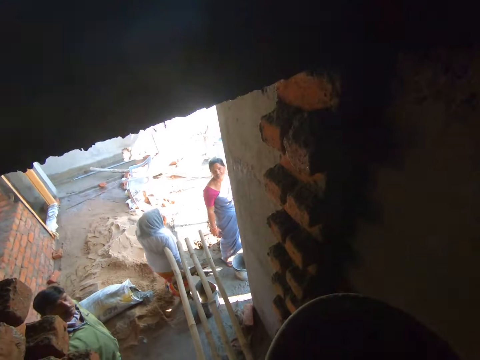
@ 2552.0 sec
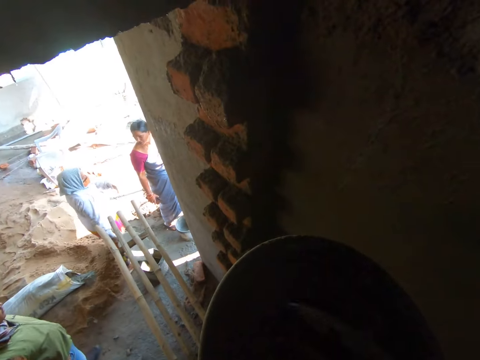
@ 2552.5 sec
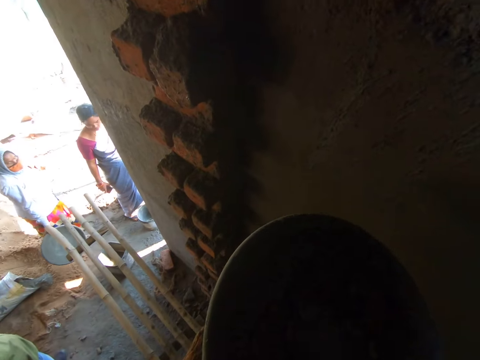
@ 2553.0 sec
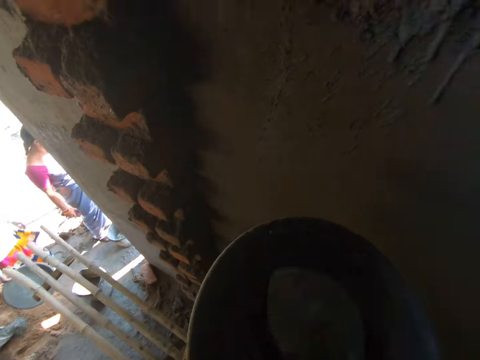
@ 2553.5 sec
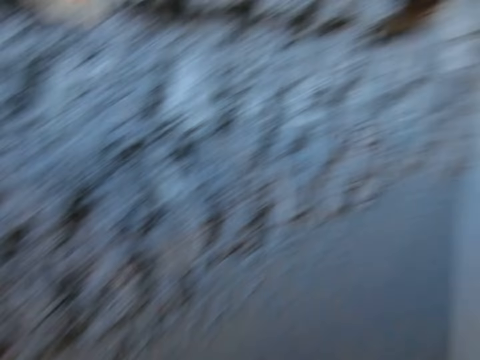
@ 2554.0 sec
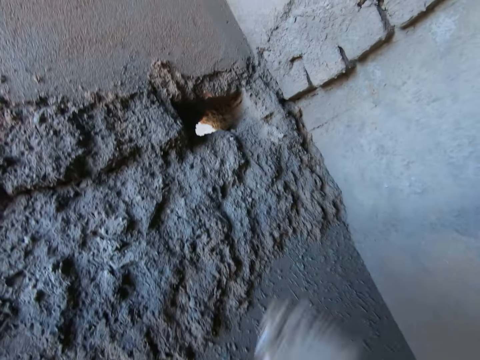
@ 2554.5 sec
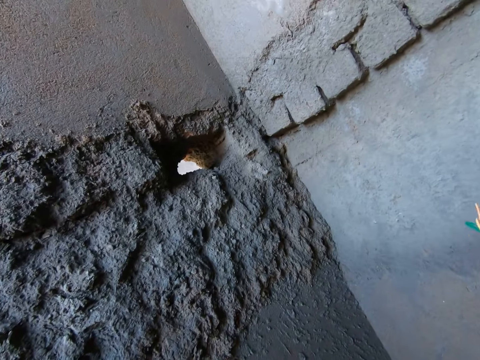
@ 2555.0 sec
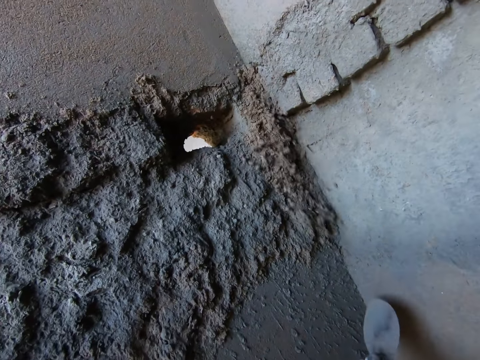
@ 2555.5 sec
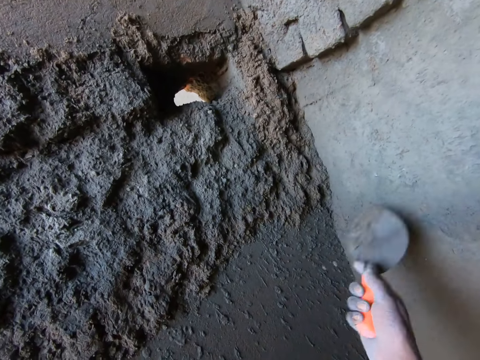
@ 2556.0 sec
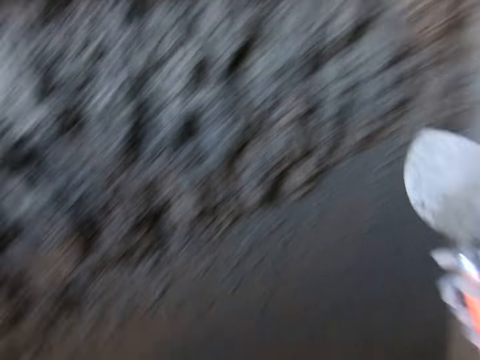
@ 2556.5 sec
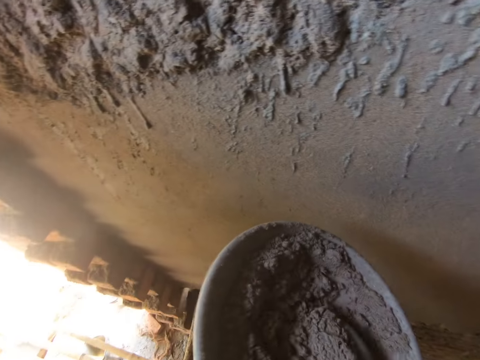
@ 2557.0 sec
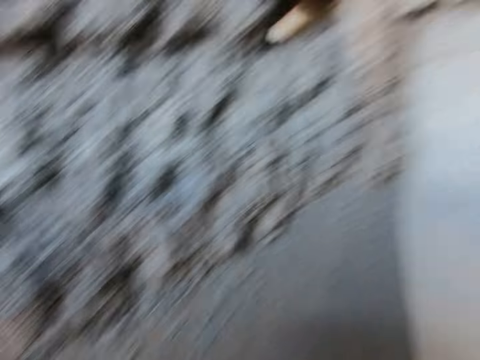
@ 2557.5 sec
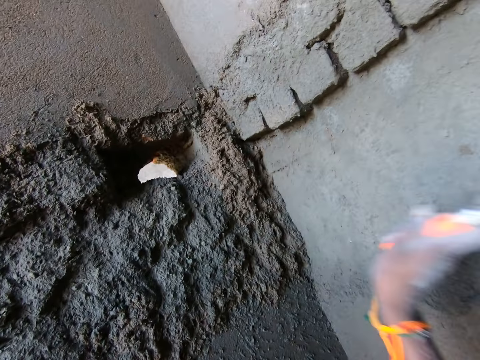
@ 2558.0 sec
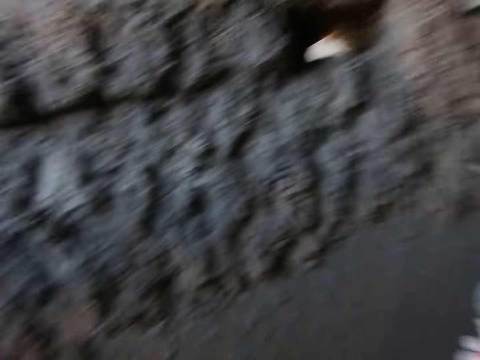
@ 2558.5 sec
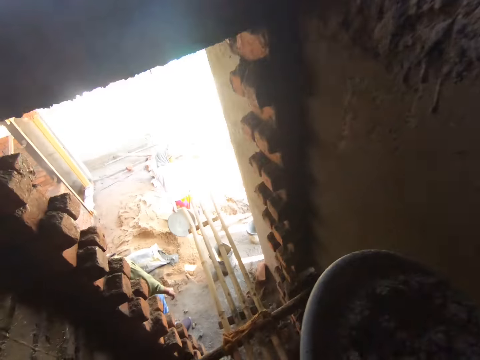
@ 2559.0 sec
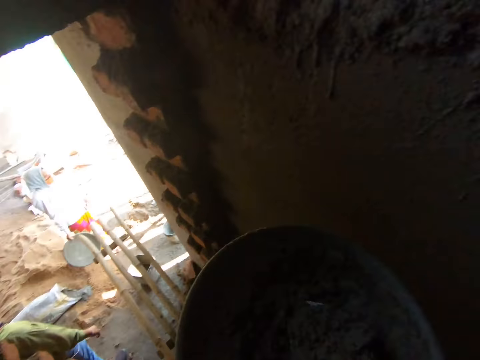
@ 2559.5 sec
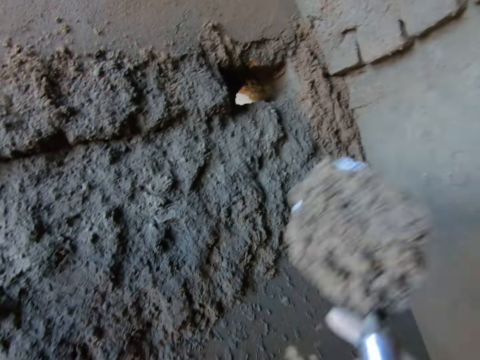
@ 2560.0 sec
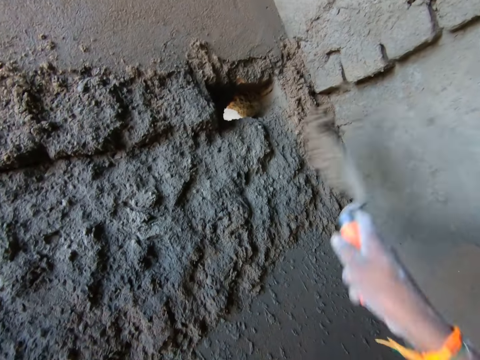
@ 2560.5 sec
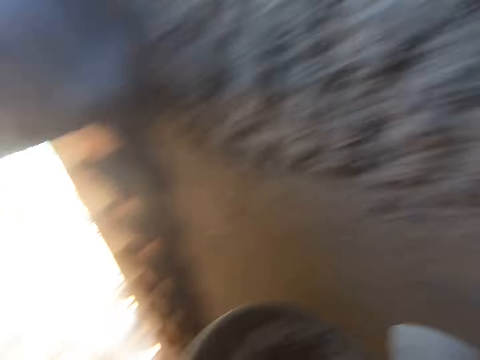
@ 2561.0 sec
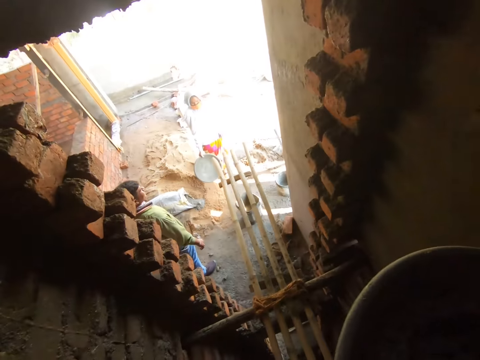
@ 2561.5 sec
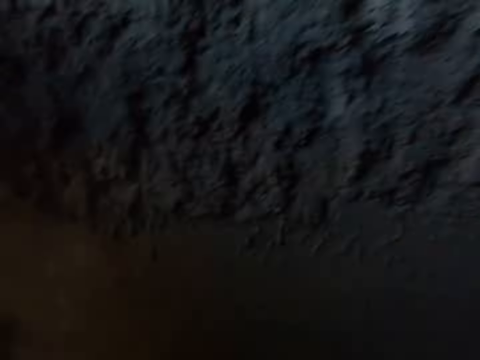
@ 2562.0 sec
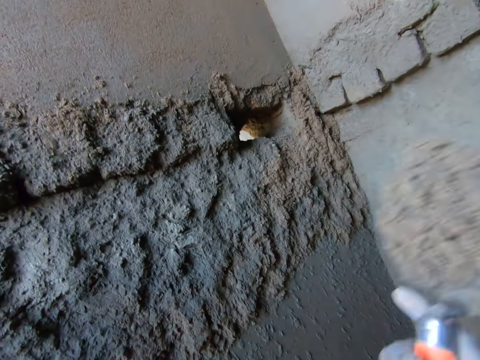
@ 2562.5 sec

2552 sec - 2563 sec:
A lady talks. The camera wearer mixes mortar in the head pan with the hand trowel in his right hand. The lady moves around. The camera wearer takes the mortar from the head pan with the hand trowel in his right hand. He pastes the mortar on the wall with the hand trowel in his right hand. He takes the mortar from the head pan with the hand trowel in his right hand. He pastes the mortar on the wall with the hand trowel in his right hand. He takes the mortar from the head pan with the hand trowel in his right hand. He pastes the mortar on the wall with the hand trowel in his right hand. He takes the mortar from the head pan with the hand trowel in his right hand. He pastes the mortar on the wall with the hand trowel in his right hand.

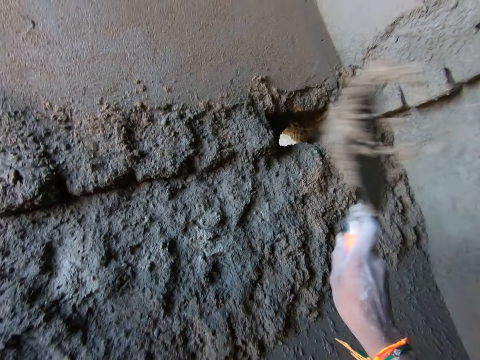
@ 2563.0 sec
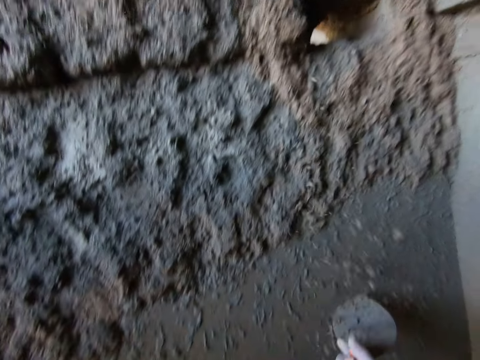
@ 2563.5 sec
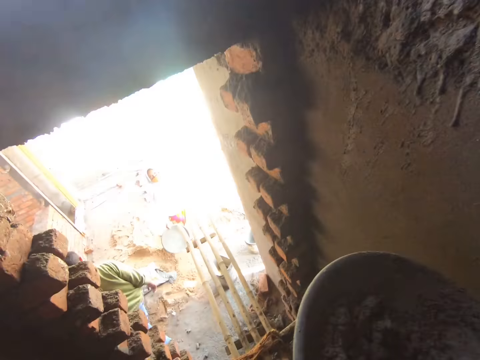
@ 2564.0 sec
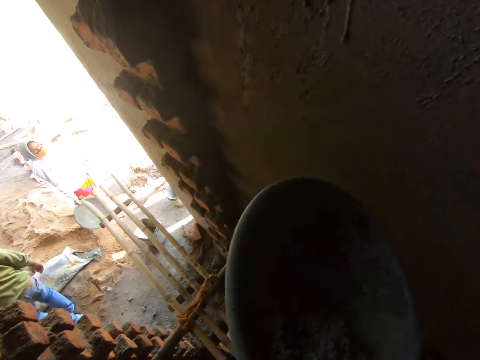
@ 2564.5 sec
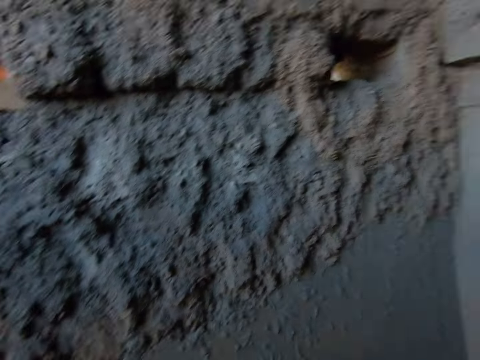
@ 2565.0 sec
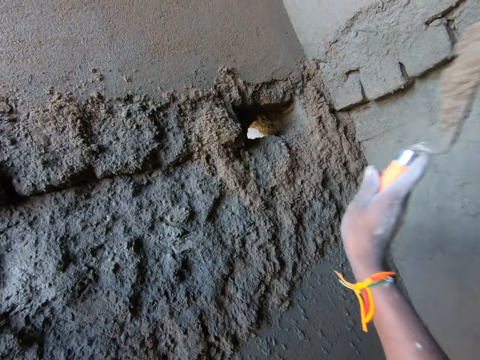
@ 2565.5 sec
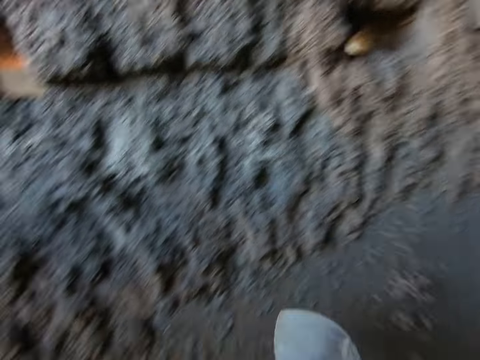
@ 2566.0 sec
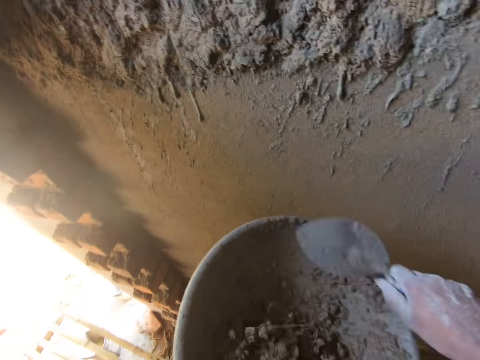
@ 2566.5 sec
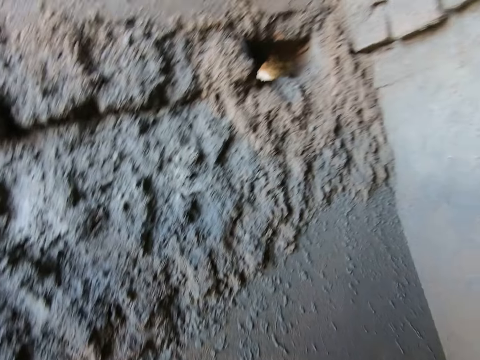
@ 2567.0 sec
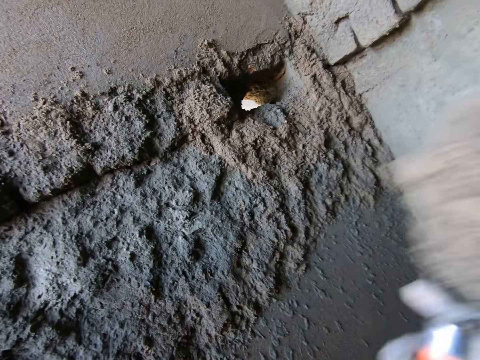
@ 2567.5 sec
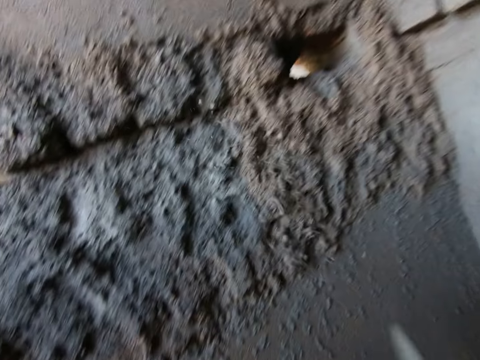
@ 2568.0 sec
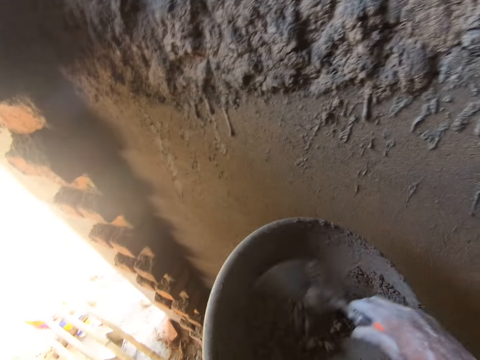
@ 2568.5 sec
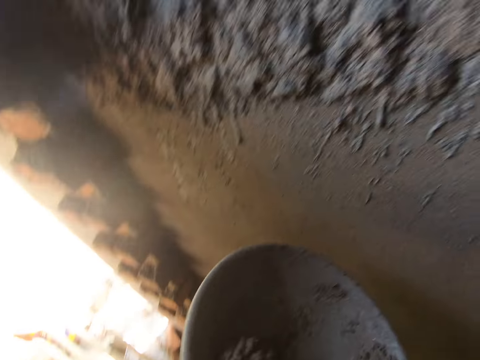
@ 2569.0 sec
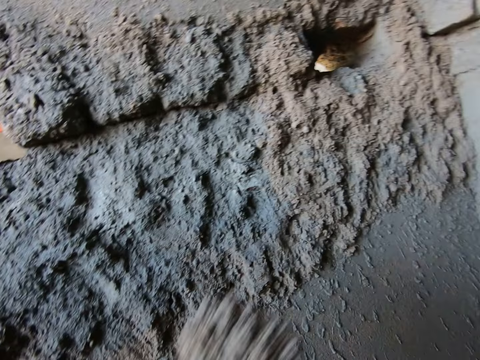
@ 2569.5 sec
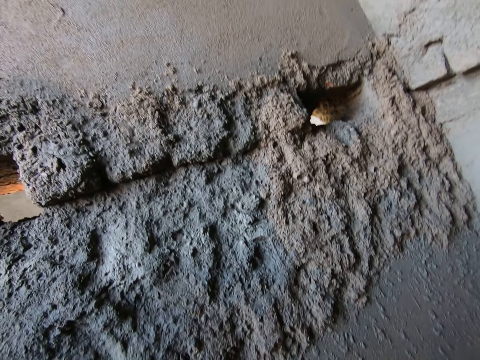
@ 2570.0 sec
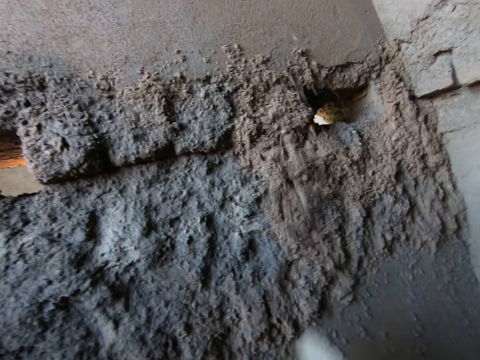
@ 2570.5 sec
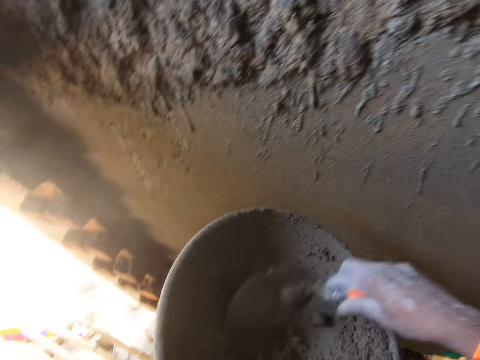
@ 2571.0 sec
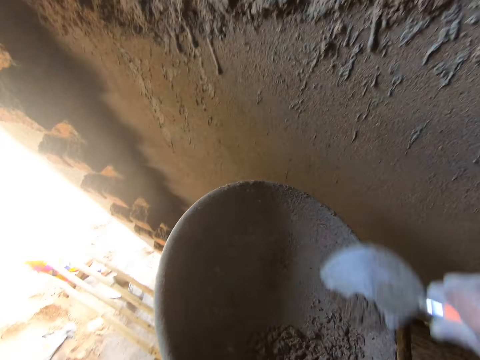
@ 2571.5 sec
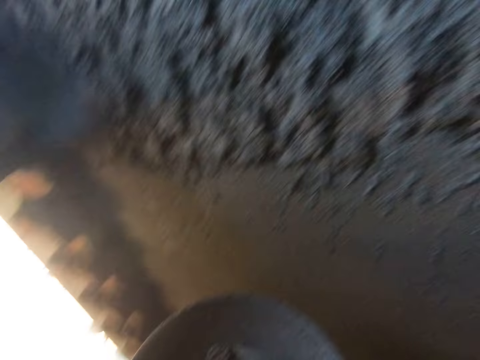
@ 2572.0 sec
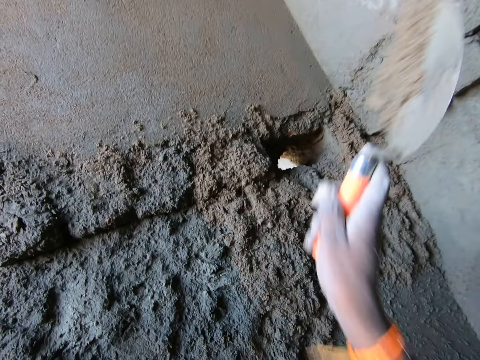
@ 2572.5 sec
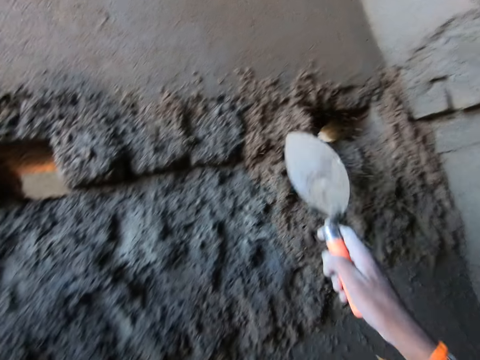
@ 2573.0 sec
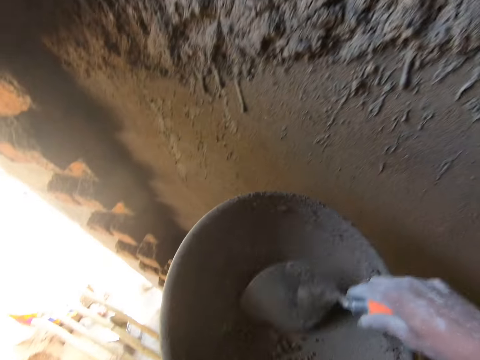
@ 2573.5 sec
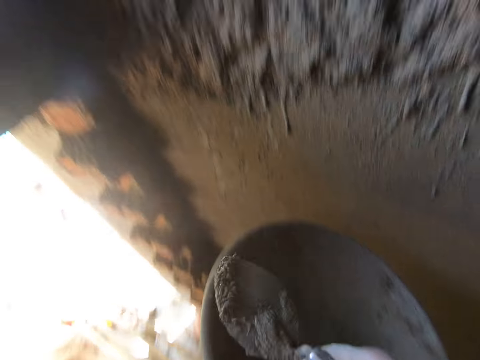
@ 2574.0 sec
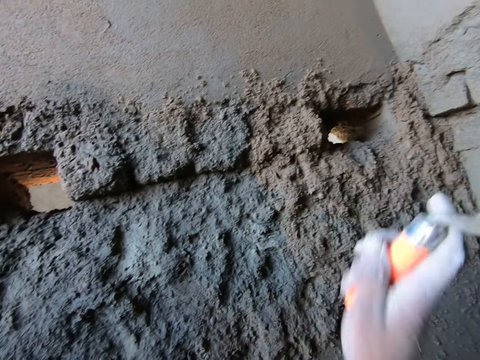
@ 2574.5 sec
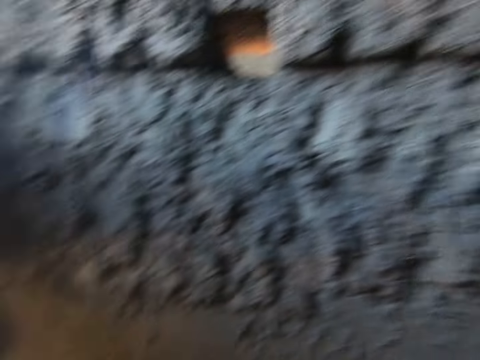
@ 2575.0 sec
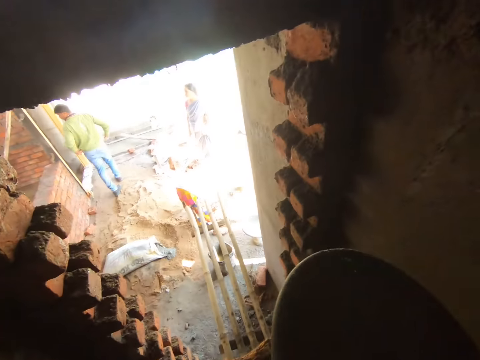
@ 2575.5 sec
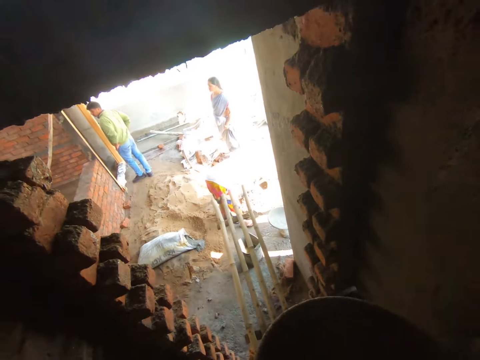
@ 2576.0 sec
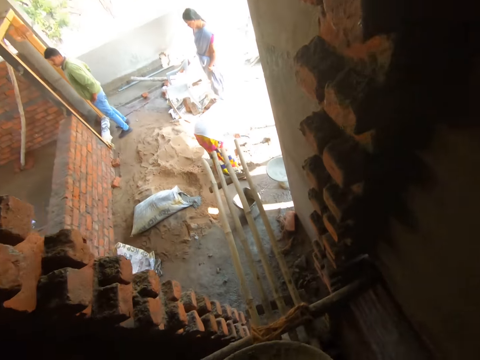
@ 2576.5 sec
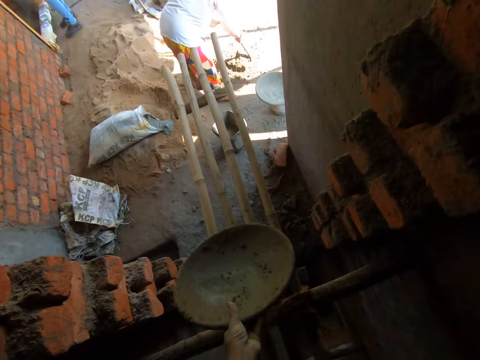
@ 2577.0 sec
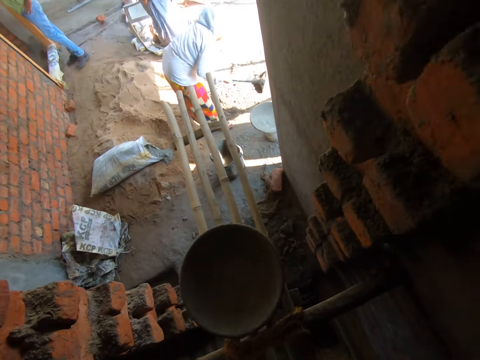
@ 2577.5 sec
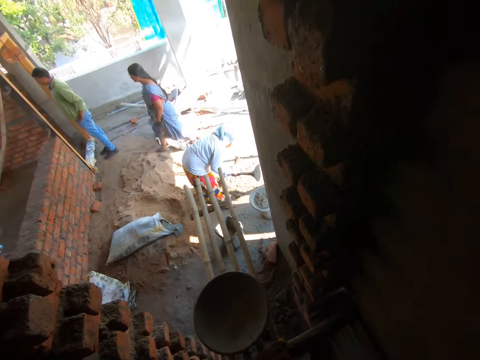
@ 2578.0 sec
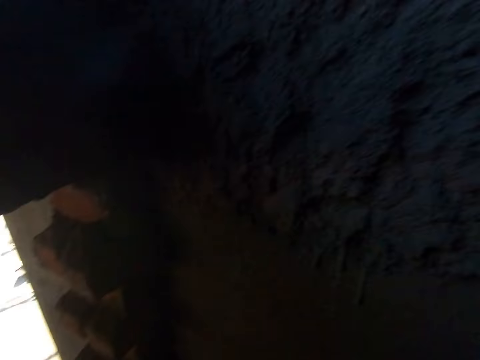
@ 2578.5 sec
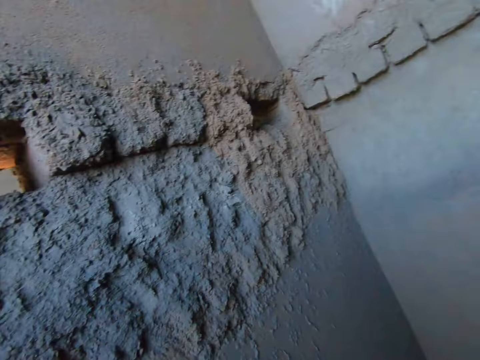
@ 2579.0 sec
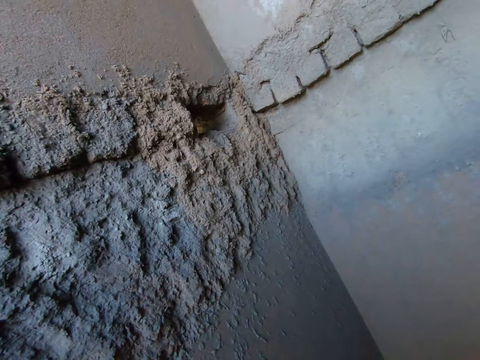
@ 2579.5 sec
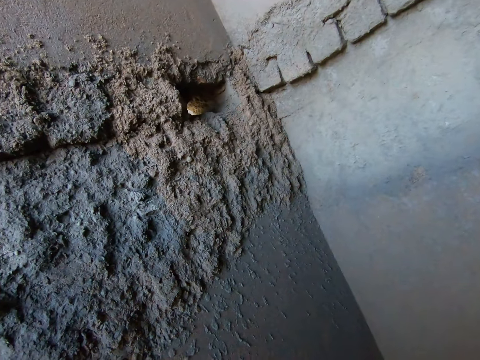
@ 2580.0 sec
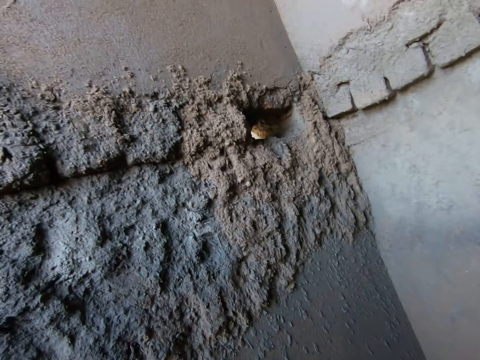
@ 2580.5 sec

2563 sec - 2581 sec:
The camera wearer scoops mortar. He throws the mortar on the wall. He takes the mortar from the head pan with the hand trowel in his right hand. He pastes the mortar on the wall with the hand trowel in his right hand. He takes the mortar from the head pan with the hand trowel in his right hand. He pastes the mortar on the wall with the hand trowel in his right hand. He takes the mortar from the head pan with the hand trowel in his right hand. He pastes the mortar on the wall with the hand trowel in his right hand. He scrapes the head pan with the hand trowel in his right hand. He takes the mortar from the head pan with the hand trowel in his right hand. He pastes the mortar on the wall with the hand trowel in his right hand. He takes the mortar from the head pan with the hand trowel in his right hand. He pastes the mortar on the wall with the hand trowel in his right hand. He drops the head pan or mortar pan on the scaffolding with both hands. The woman pours some mortar in the head pan with the hoe in her hands. The camera wearer looks around.
